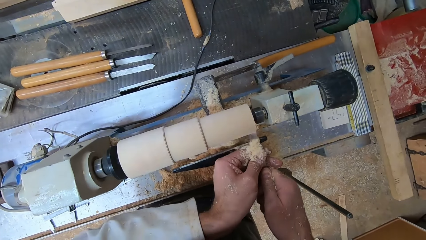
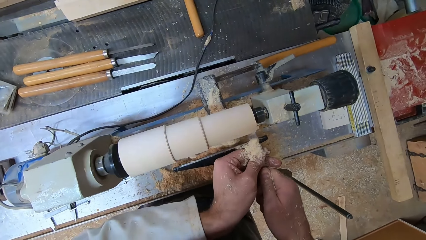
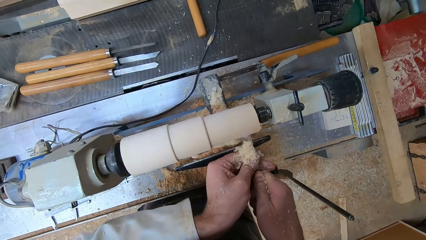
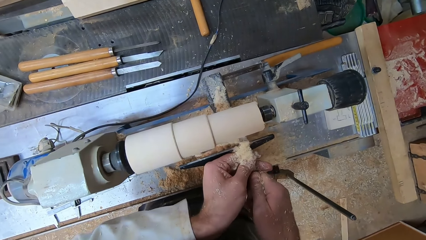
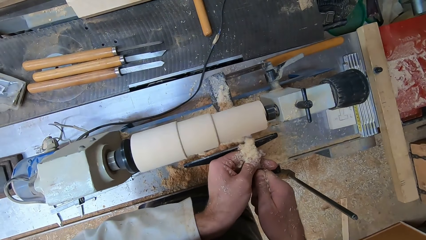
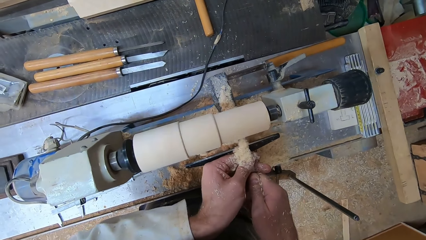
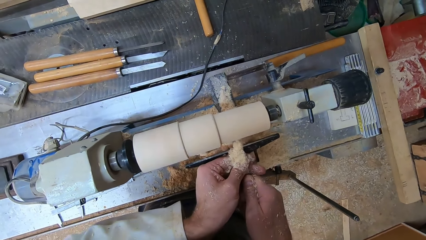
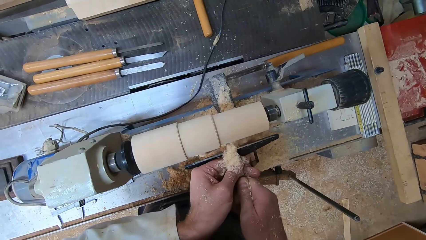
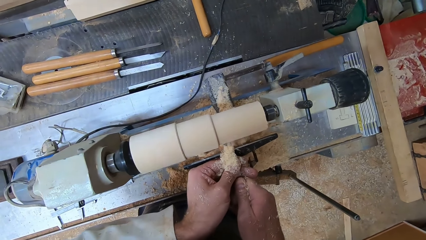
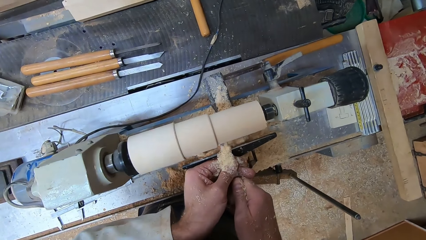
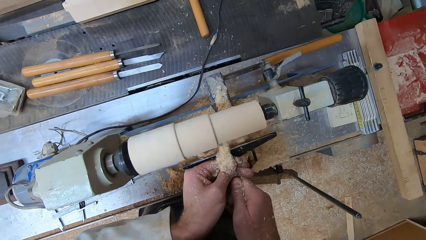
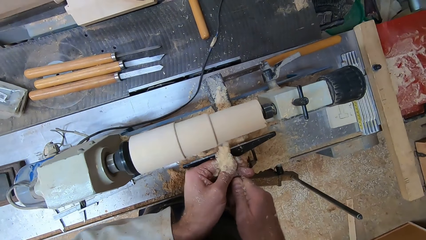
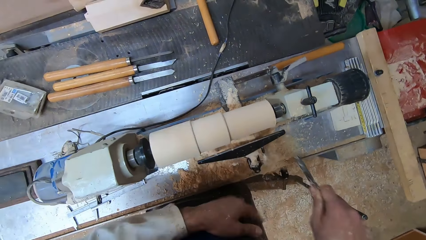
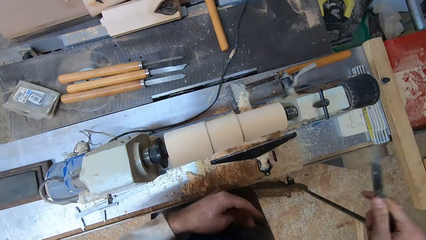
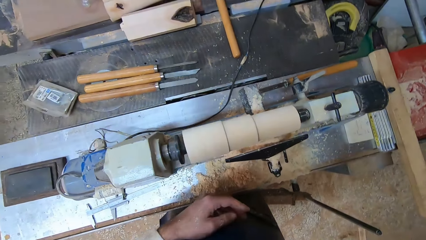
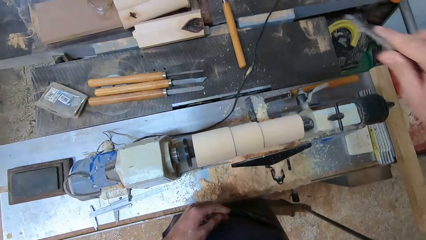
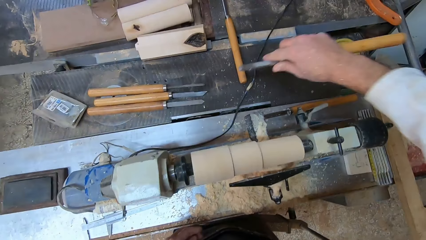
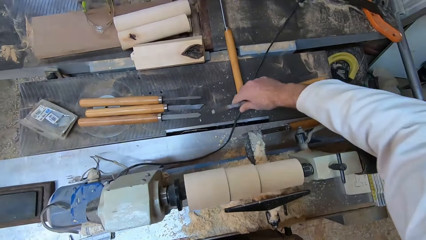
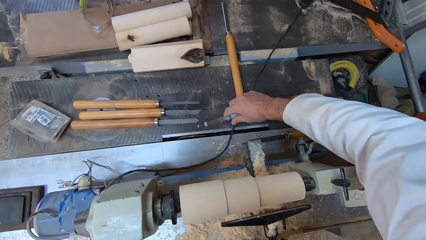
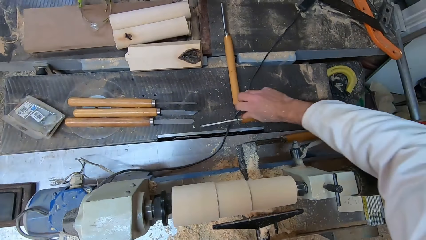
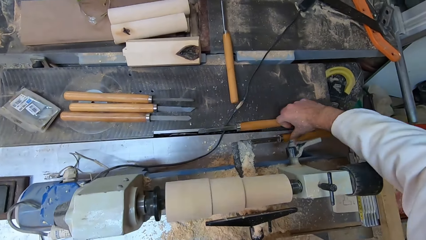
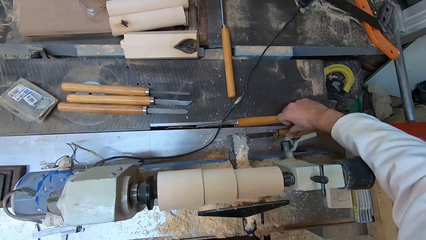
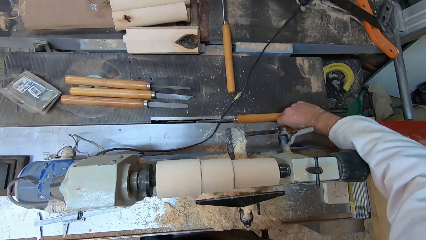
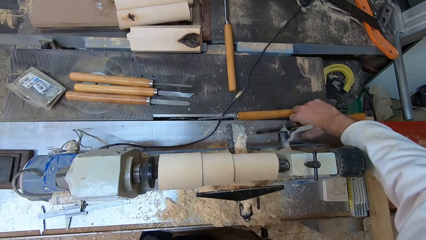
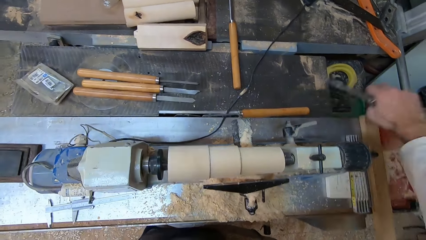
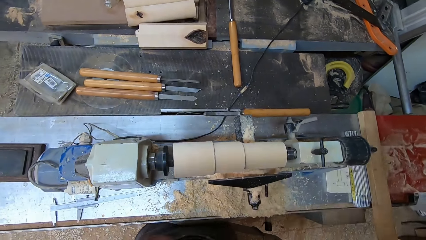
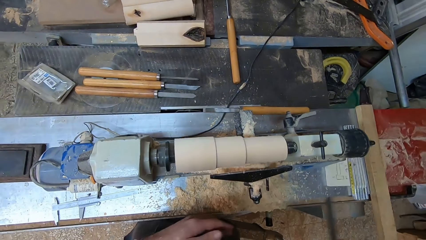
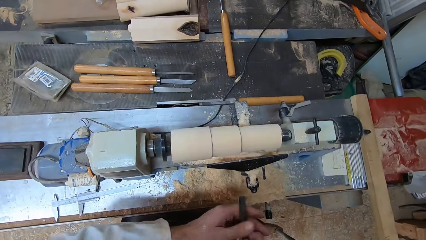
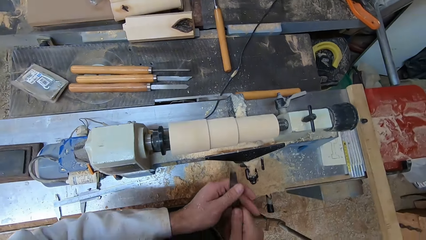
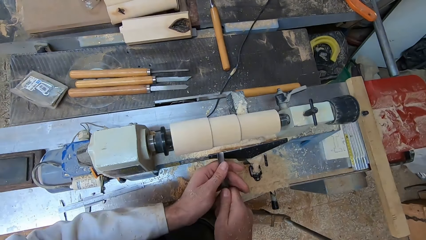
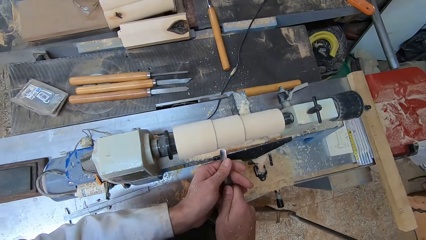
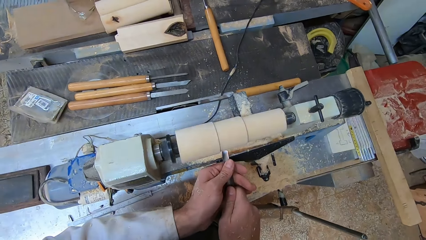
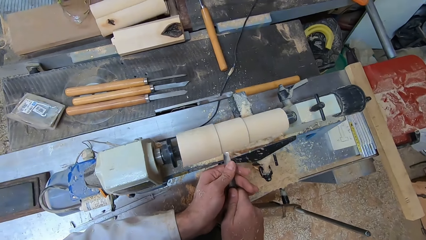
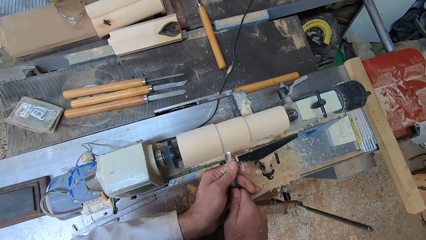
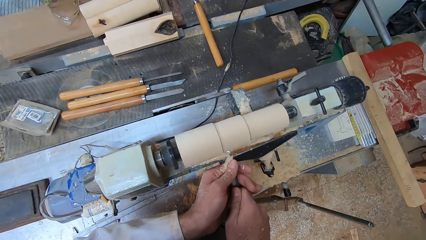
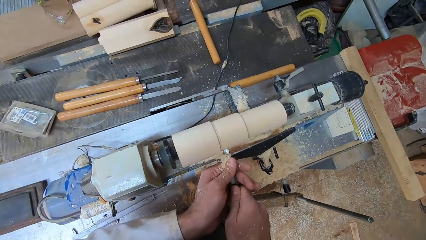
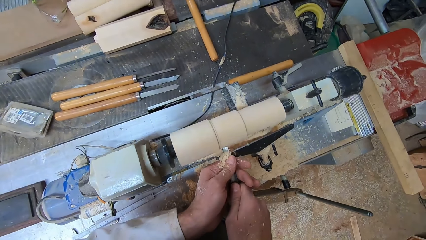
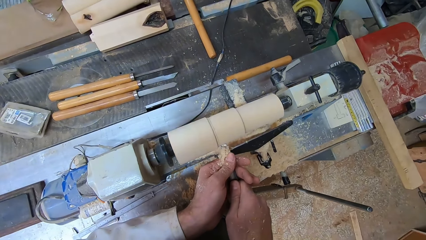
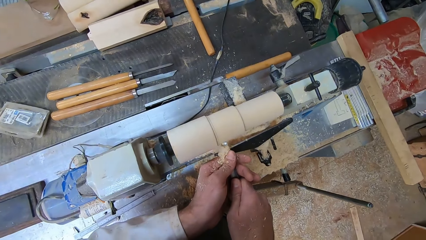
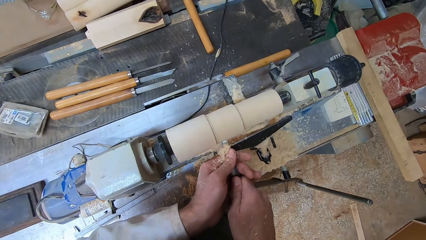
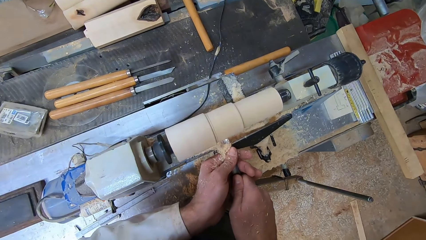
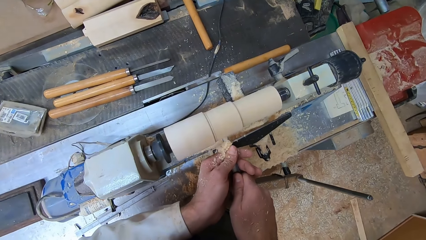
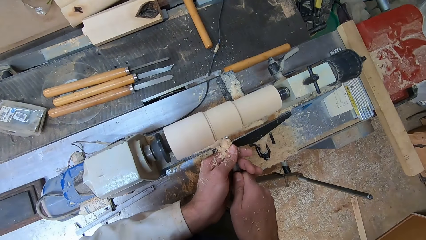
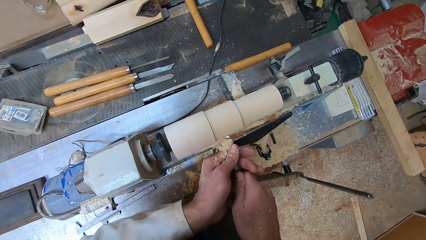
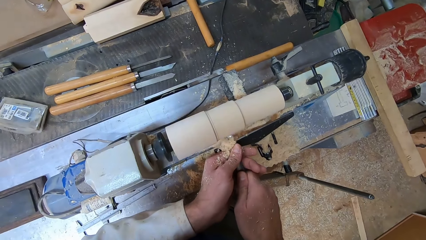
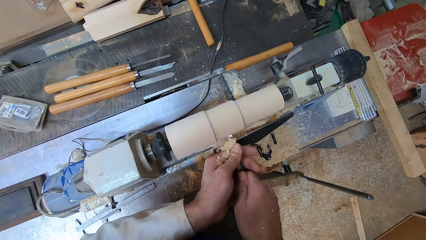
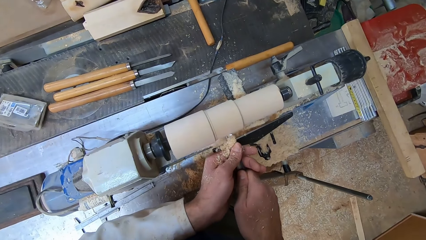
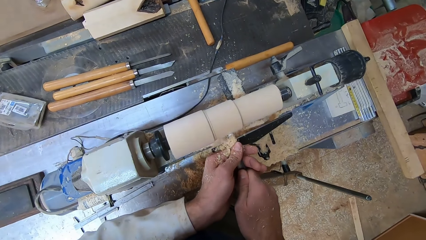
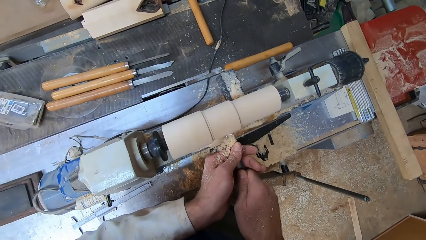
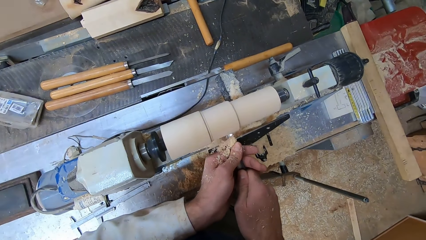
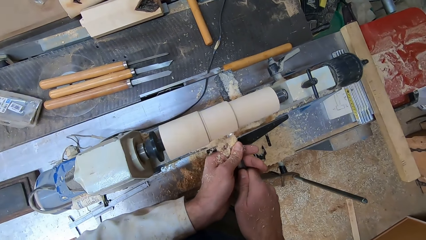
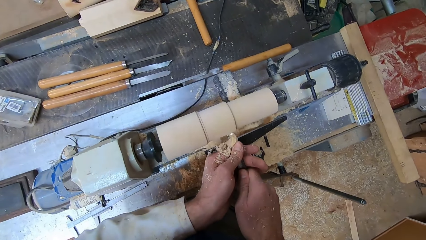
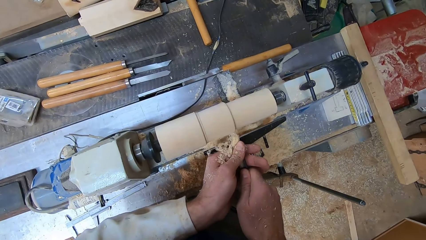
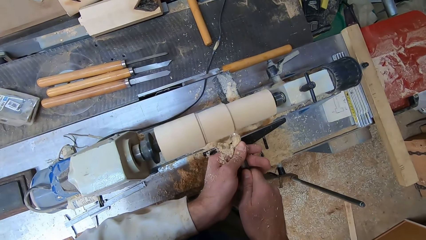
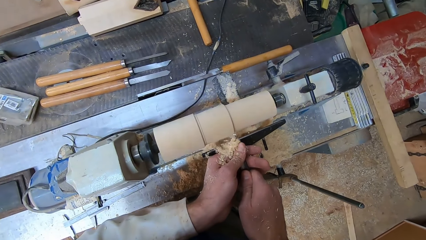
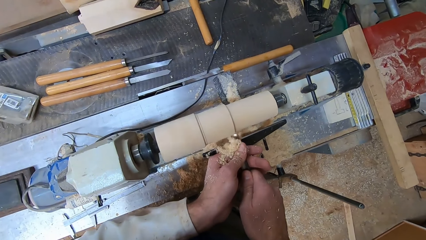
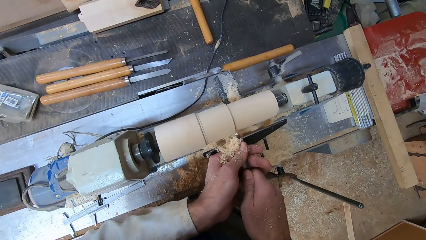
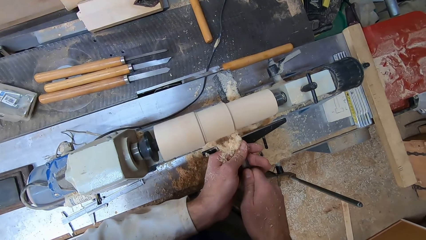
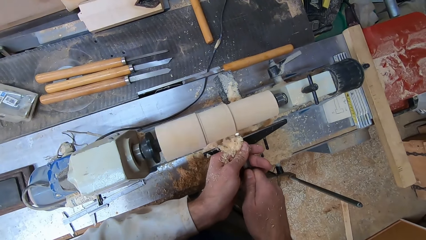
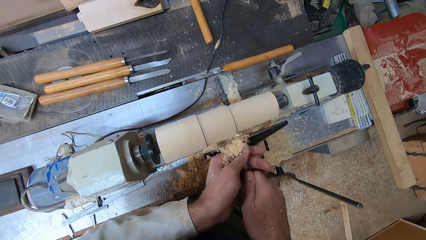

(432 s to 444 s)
The camera wearer places the chisel in his right hand onto the round wood making machine. He picks the gouge from the round wood making machine with his right hand. He holds the gouge with both hands. He shaves the round wood in the round wood making machine with the gouge in both hands.

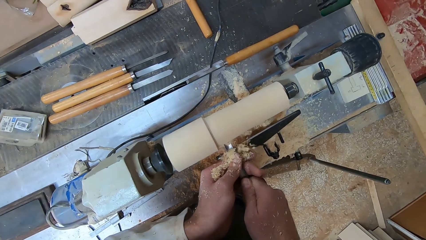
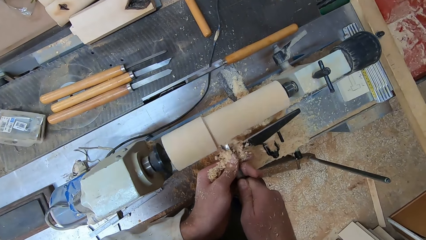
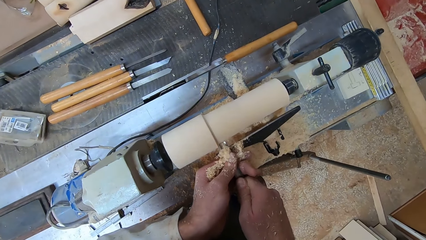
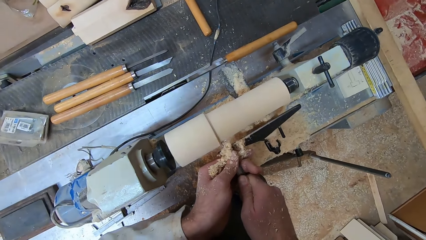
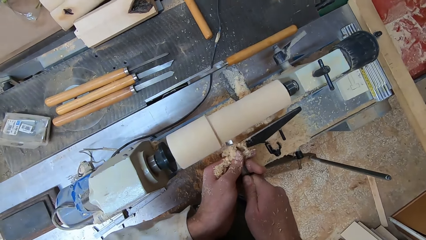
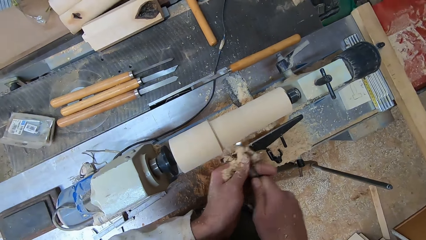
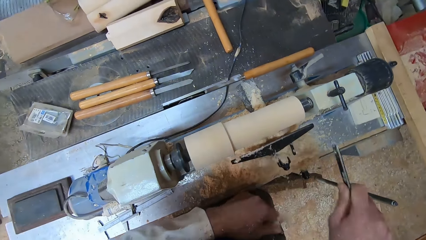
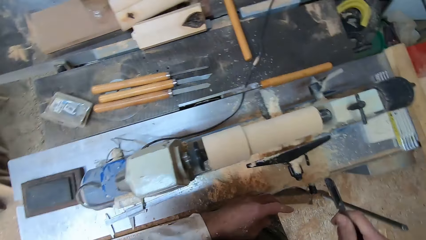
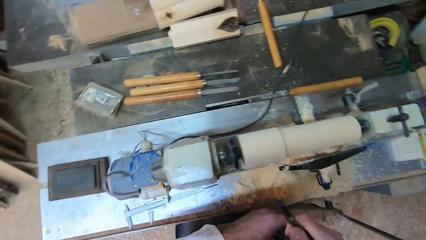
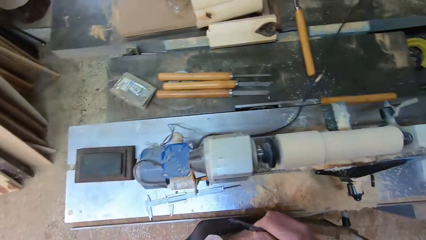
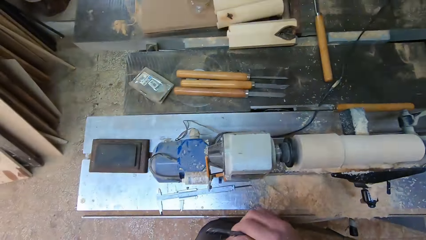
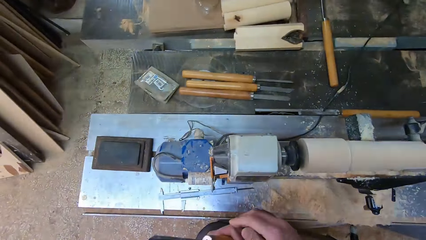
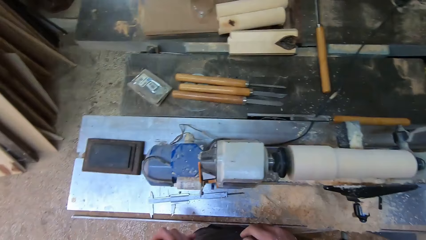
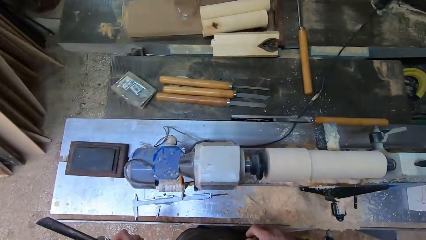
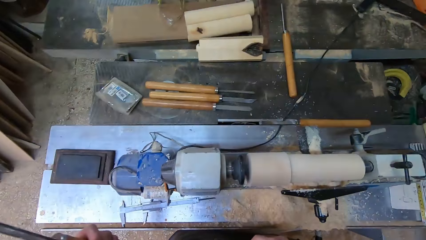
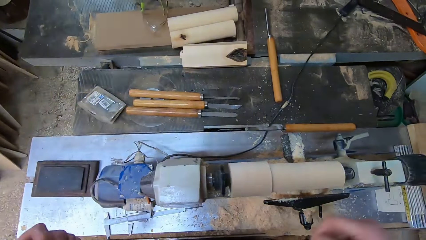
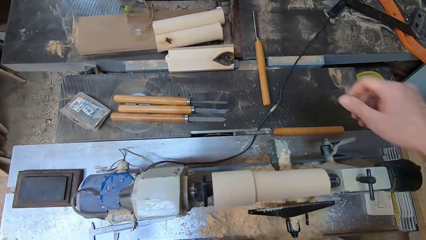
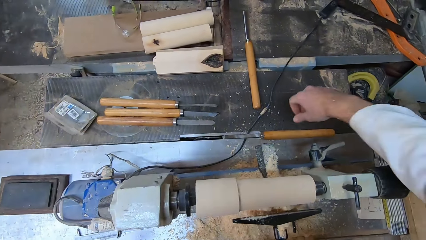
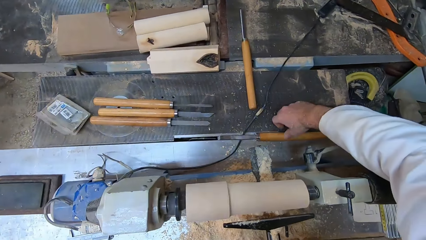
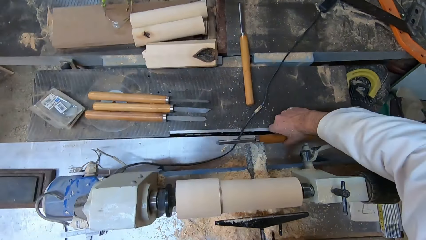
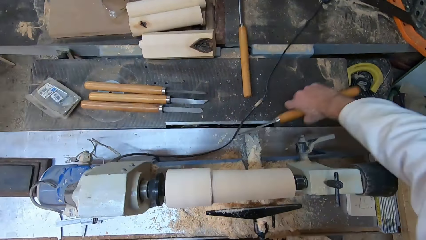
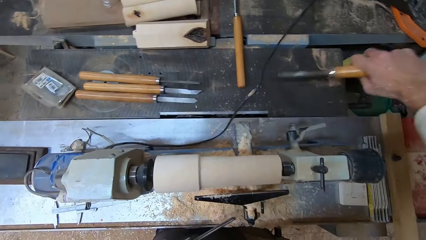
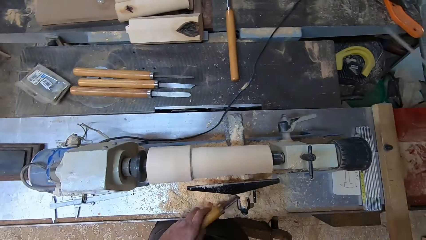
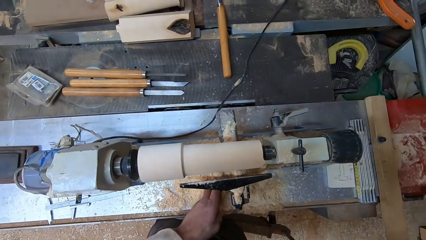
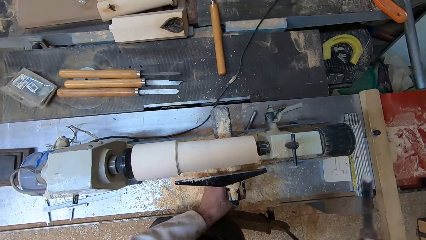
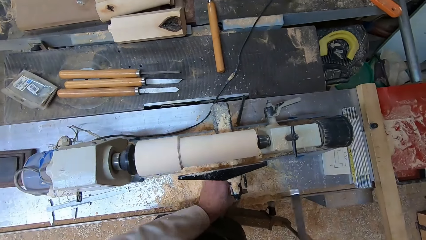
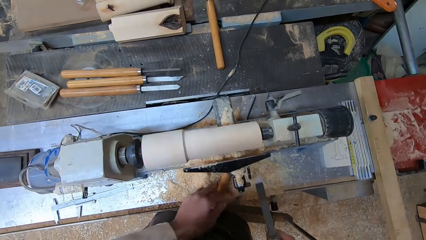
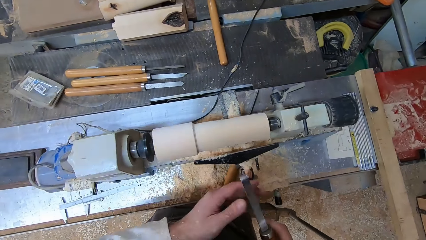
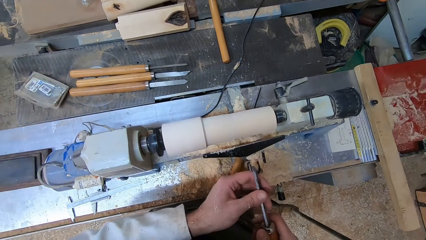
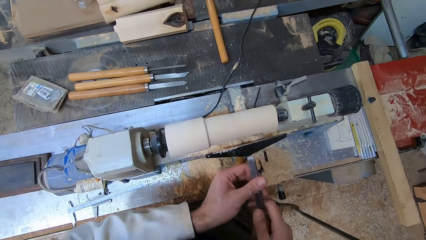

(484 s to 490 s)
The camera wearer shakes wood shavings off his hands. He passes the gouge from his right hand to his left hand. He picks the chisel from the round wood making machine with his right hand. He places the gouge in his left hand onto the round wood making machine.
